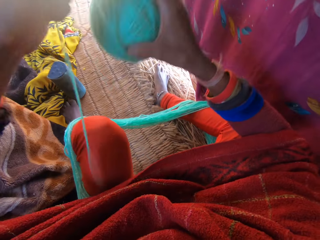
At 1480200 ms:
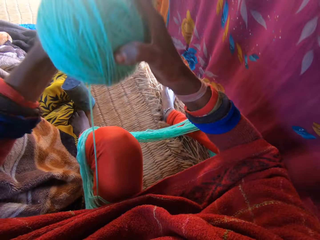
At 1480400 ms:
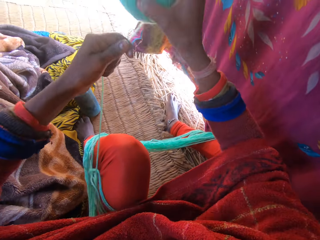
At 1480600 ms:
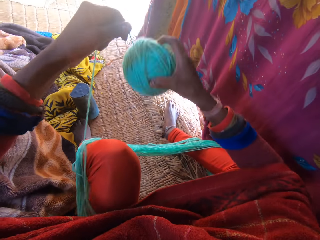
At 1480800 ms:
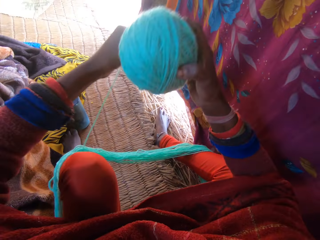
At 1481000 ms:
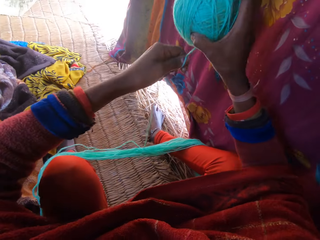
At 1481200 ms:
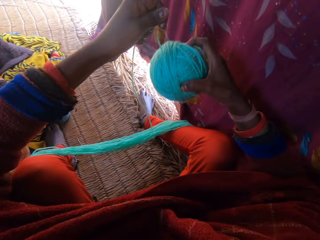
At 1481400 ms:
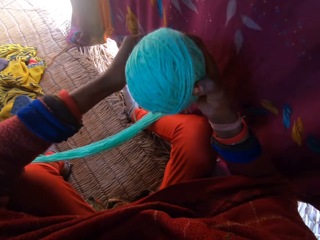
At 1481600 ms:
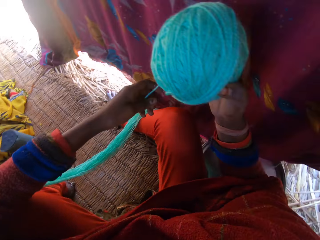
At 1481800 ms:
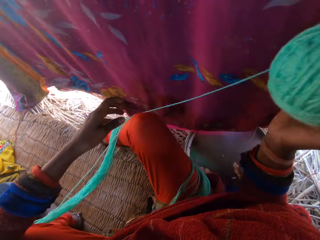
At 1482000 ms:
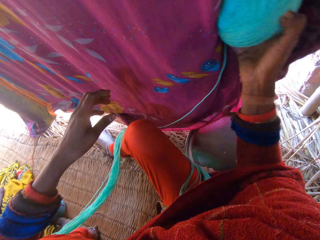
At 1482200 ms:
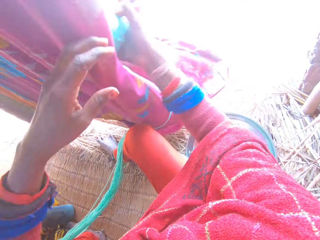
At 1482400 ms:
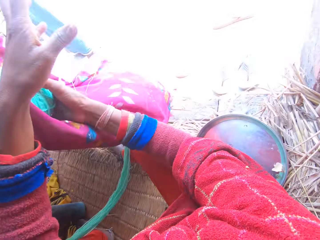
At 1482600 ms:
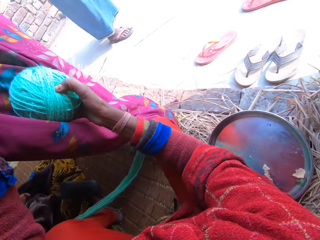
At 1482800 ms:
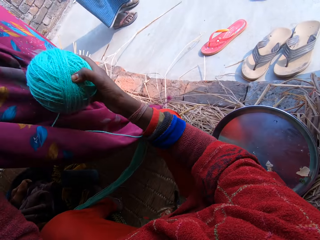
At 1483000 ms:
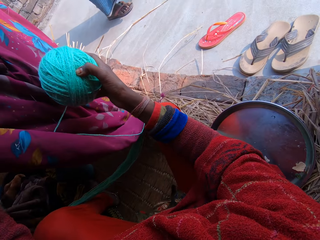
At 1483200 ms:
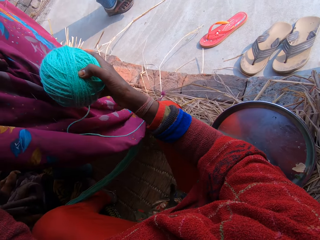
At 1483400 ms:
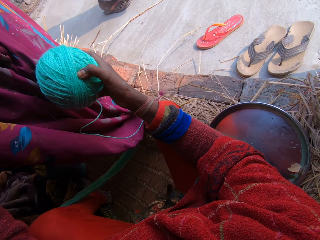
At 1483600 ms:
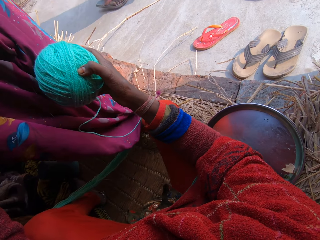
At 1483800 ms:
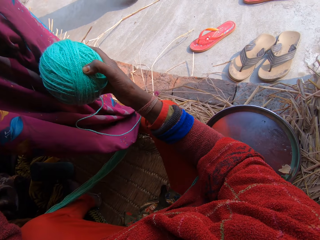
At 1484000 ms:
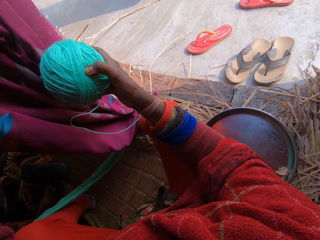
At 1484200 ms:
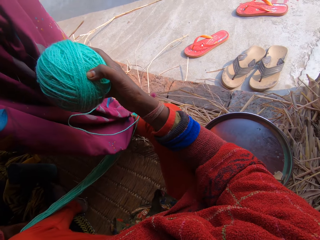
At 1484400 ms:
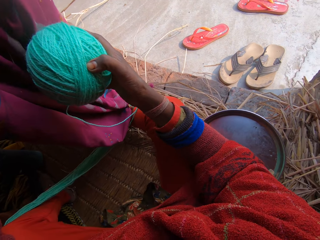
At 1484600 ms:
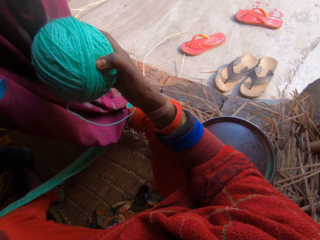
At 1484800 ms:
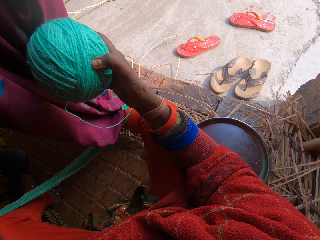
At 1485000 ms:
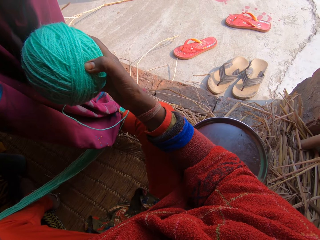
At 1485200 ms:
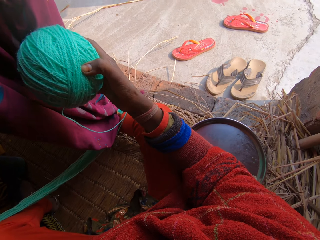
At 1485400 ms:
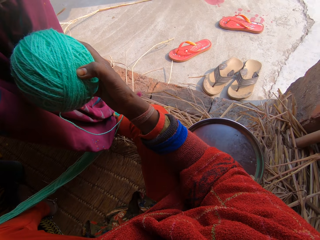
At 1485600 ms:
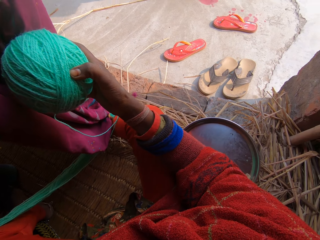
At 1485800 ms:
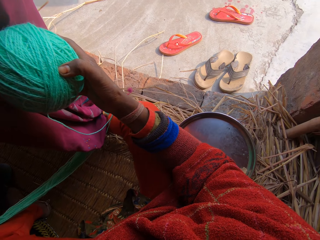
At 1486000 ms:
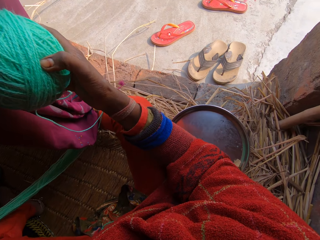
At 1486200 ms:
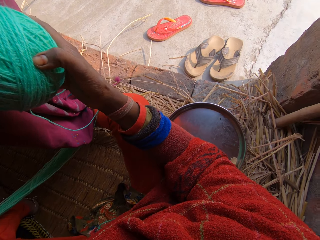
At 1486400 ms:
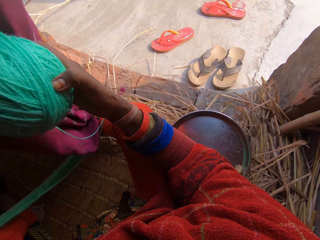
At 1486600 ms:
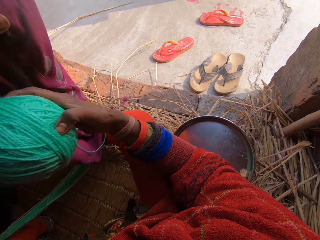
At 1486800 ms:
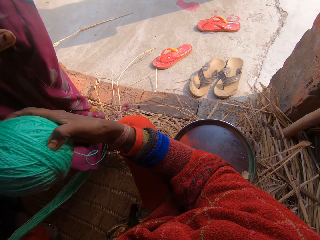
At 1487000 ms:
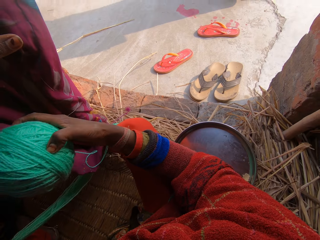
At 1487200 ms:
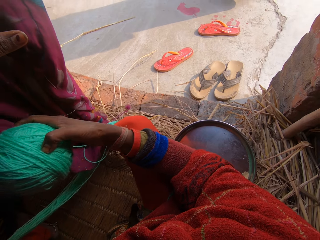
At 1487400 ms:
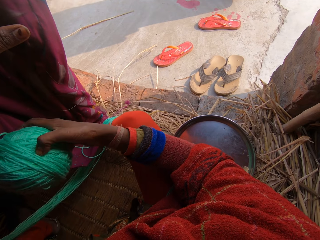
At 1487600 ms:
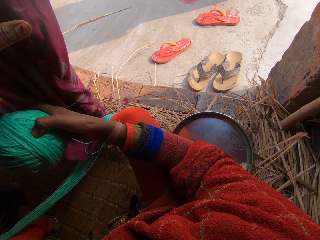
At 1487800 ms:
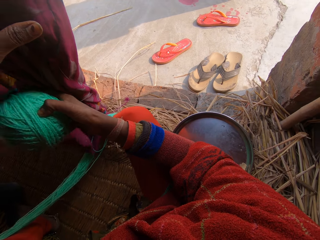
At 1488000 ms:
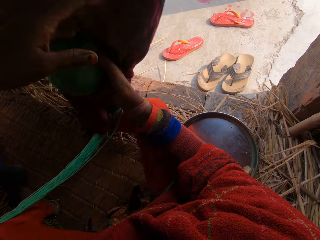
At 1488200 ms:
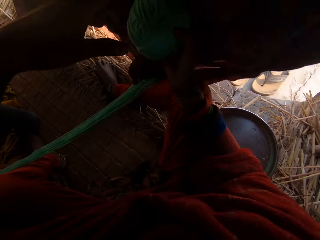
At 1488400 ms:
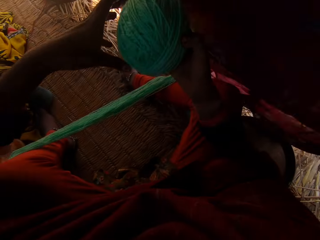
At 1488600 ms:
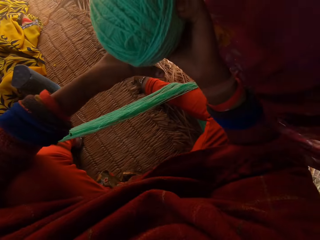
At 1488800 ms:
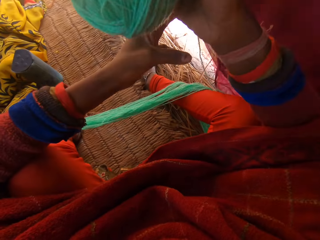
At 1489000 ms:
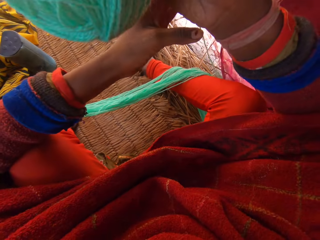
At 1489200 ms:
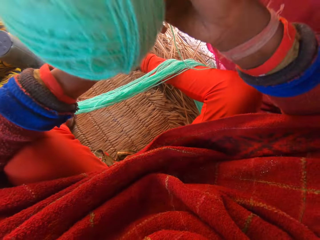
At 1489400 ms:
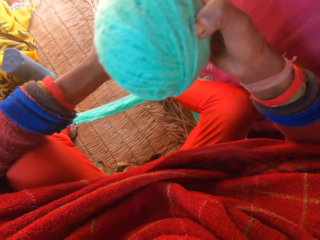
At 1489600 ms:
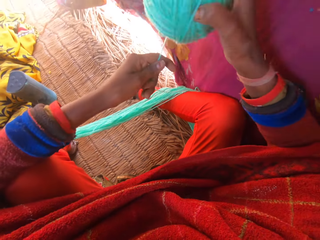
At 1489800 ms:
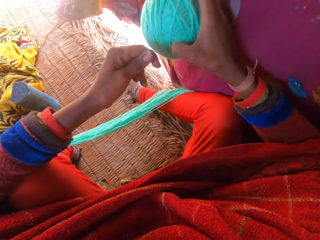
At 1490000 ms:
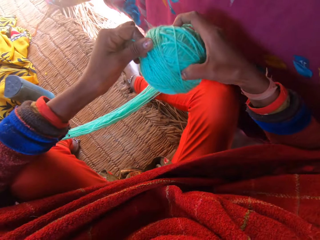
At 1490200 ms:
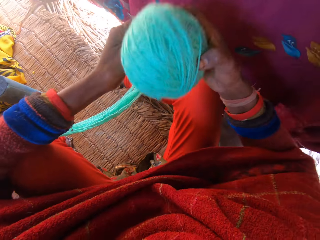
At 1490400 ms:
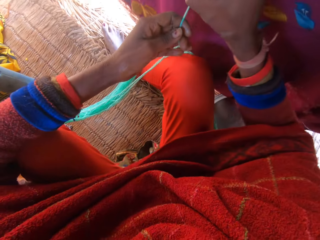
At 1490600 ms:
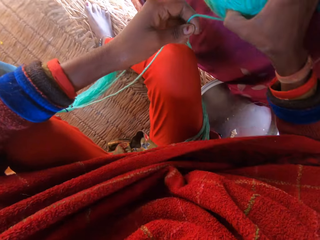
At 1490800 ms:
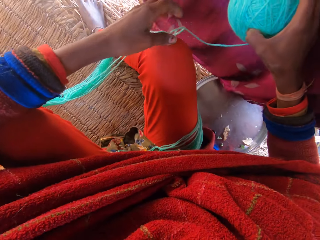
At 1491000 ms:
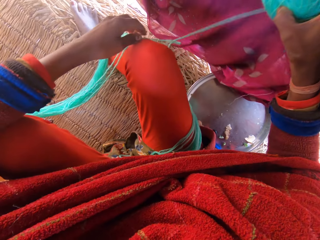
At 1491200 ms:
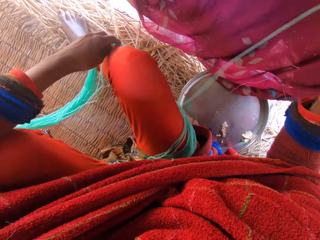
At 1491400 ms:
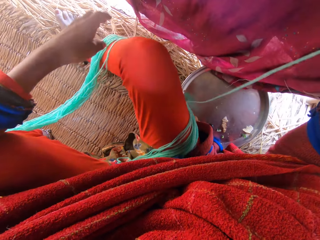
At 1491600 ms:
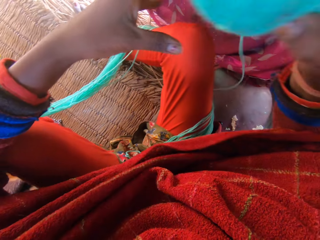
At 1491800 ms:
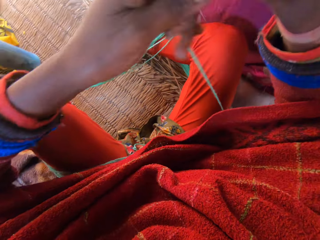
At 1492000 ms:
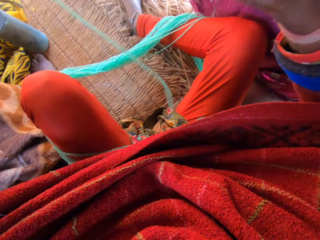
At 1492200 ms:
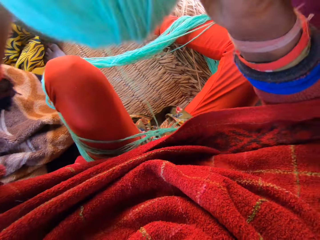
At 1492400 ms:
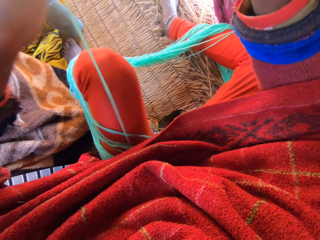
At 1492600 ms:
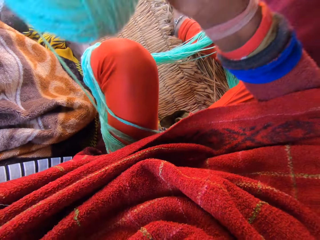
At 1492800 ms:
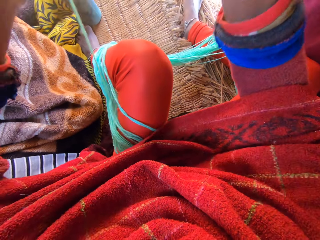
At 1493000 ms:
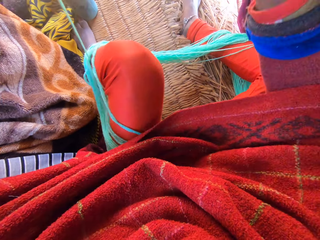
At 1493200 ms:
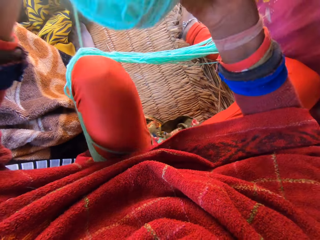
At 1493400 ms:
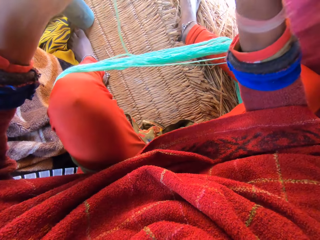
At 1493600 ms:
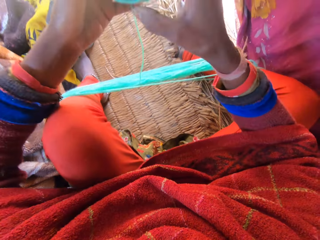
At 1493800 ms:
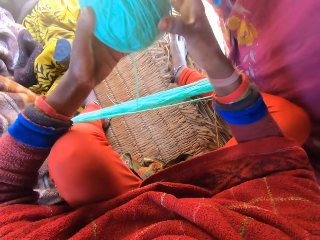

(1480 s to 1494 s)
The camera wearer adjusts a hanging wrapper beside her with her right hand. She opens a curtain. She talks with a man. The man walks around the compound. The camera wearer closes the curtain. She folds the yarn into one big round. She reels the wool with her hands.

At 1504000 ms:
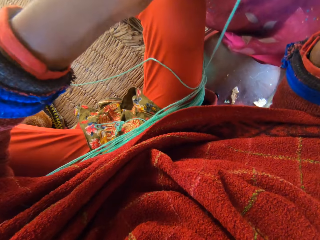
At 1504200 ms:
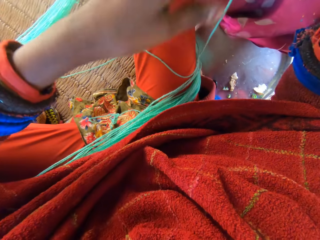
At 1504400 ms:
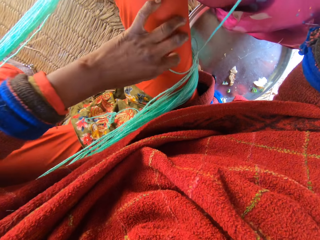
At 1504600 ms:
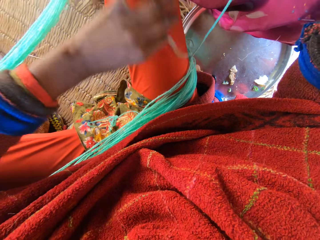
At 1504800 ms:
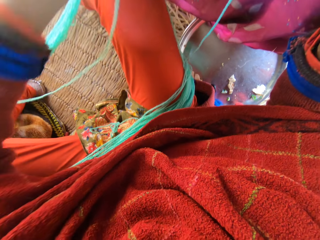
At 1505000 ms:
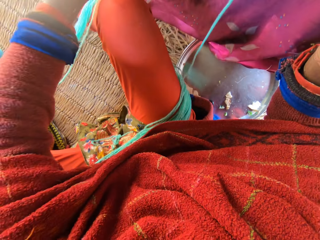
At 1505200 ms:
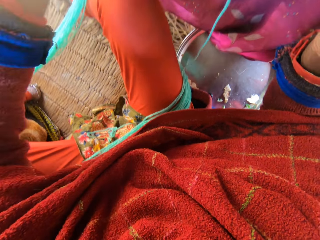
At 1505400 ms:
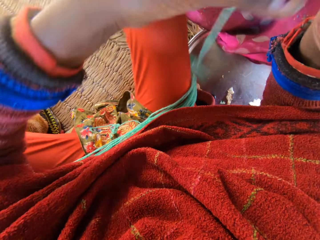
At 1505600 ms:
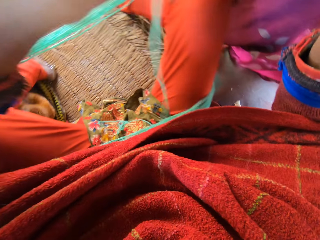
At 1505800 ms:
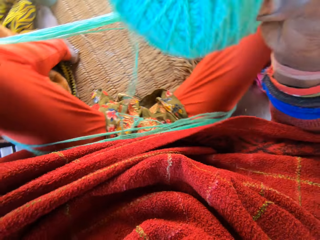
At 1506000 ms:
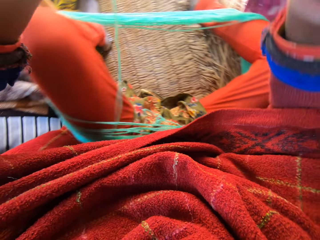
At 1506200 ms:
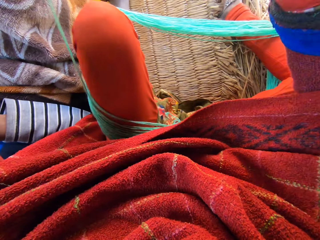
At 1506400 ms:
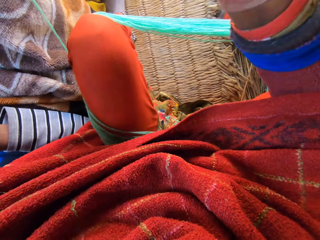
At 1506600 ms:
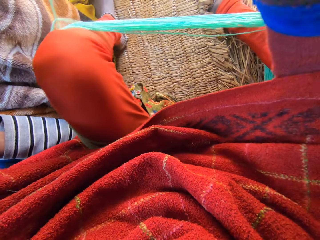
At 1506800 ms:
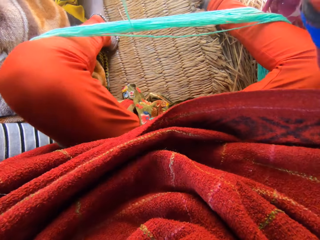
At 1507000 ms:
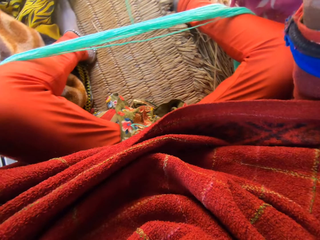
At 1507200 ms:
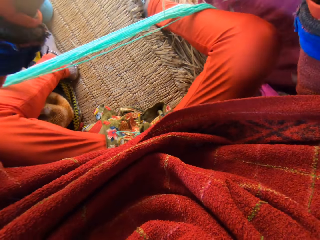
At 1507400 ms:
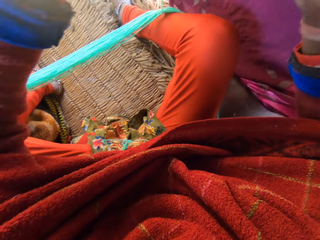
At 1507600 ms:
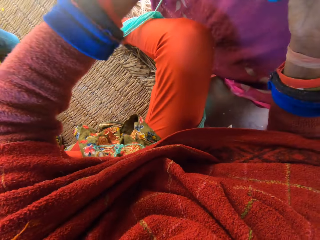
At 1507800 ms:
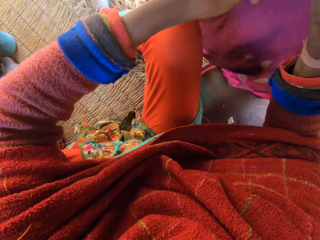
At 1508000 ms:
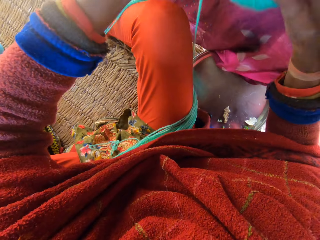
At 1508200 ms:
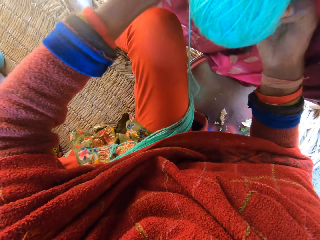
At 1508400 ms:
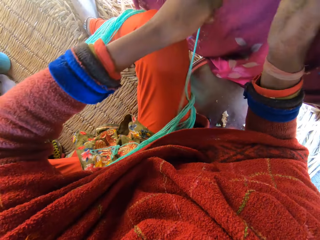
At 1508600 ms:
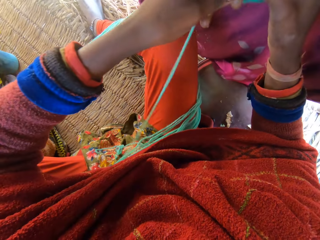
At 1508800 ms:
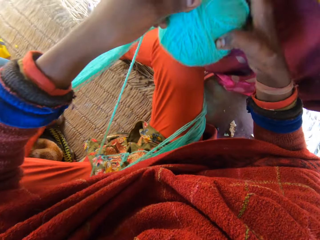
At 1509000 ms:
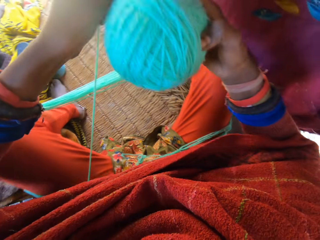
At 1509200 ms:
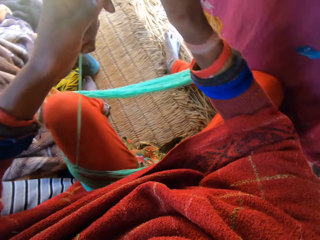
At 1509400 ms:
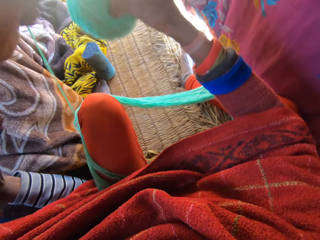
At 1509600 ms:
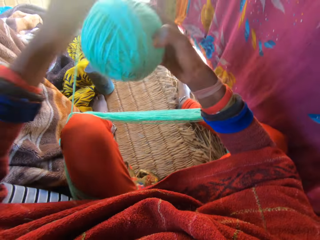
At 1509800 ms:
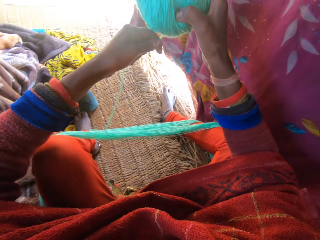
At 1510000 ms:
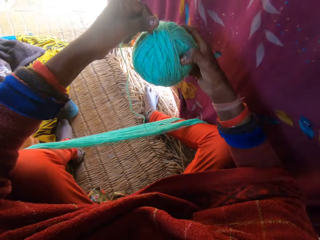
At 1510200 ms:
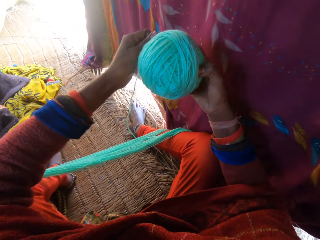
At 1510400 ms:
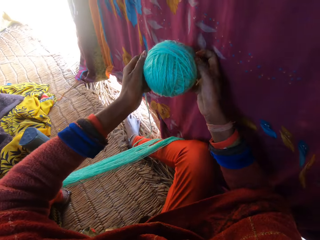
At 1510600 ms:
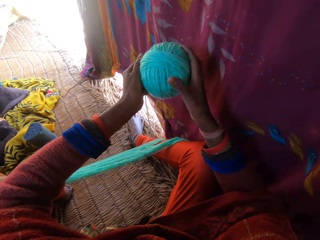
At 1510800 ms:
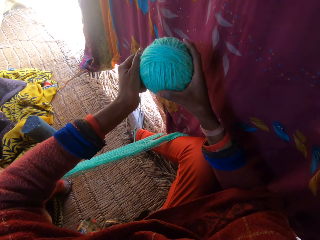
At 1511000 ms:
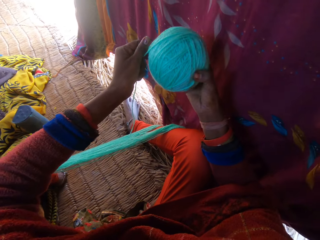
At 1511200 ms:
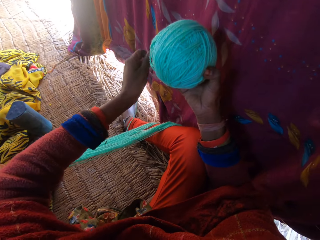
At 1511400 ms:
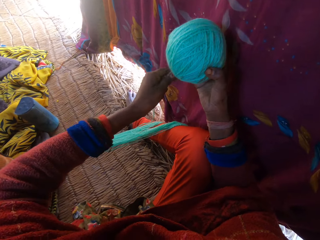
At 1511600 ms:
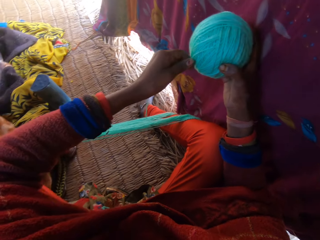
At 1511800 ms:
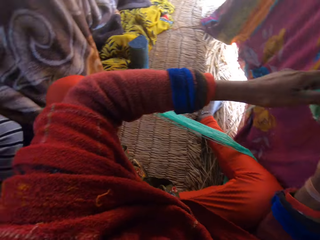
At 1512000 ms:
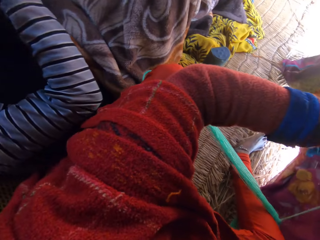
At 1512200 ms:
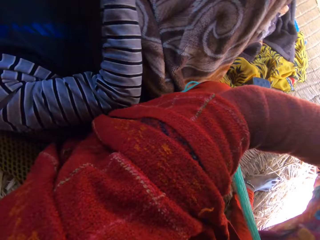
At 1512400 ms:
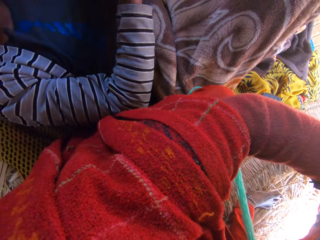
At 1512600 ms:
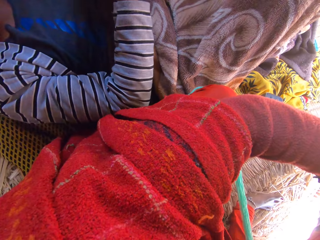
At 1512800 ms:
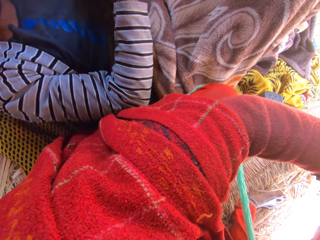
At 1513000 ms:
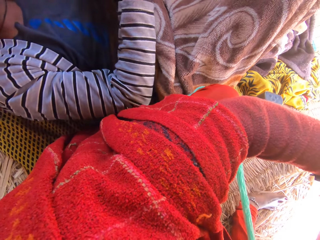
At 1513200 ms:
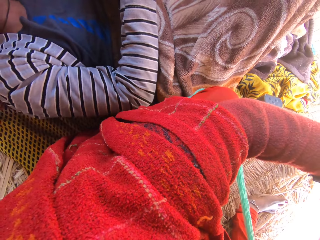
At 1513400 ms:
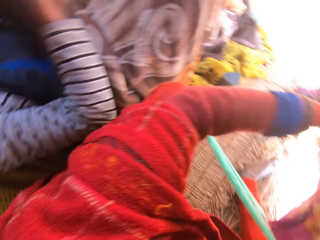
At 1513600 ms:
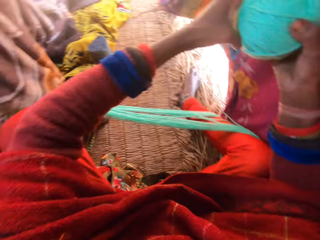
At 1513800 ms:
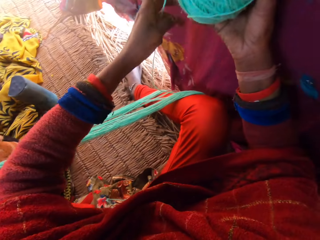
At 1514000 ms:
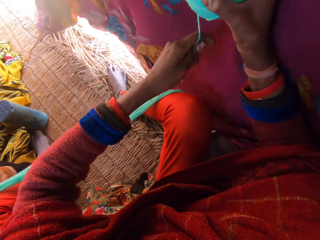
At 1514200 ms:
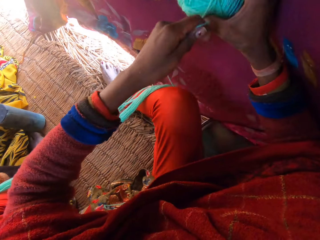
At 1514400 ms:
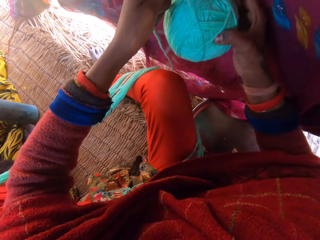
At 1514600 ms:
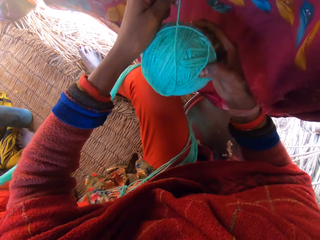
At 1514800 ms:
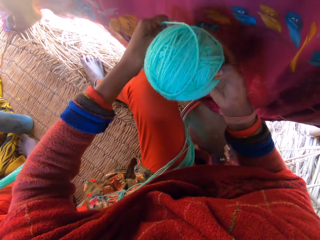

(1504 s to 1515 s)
The camera wearer aligns the yarn with the left hand. They fold the yarn to one big round.
